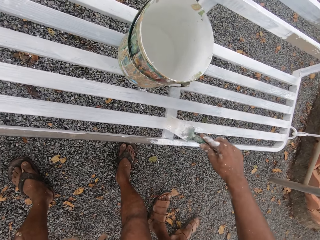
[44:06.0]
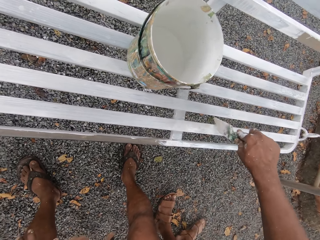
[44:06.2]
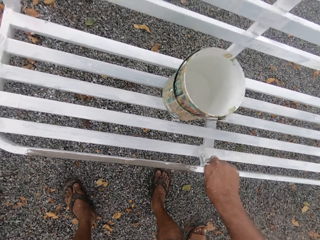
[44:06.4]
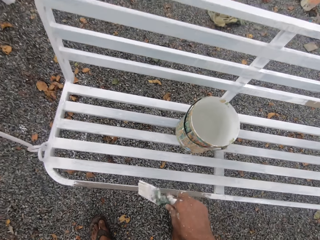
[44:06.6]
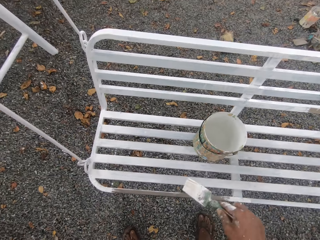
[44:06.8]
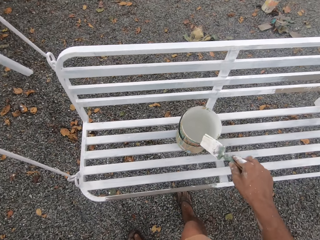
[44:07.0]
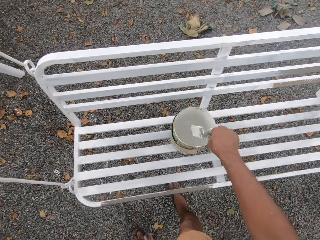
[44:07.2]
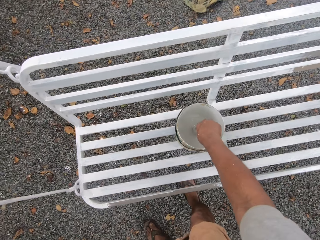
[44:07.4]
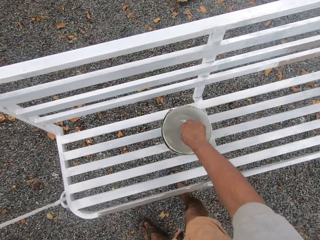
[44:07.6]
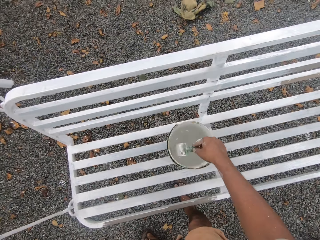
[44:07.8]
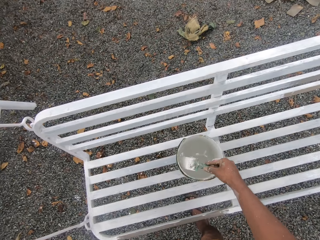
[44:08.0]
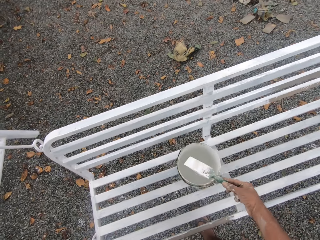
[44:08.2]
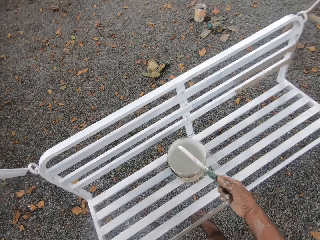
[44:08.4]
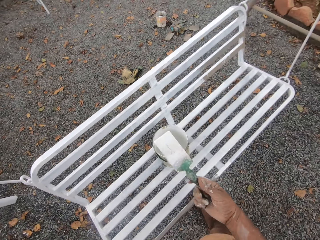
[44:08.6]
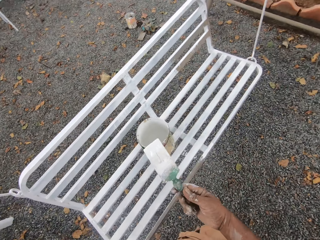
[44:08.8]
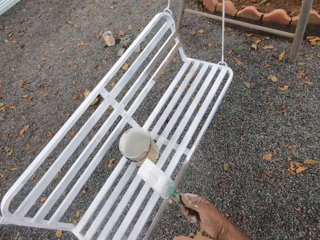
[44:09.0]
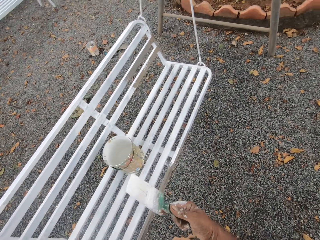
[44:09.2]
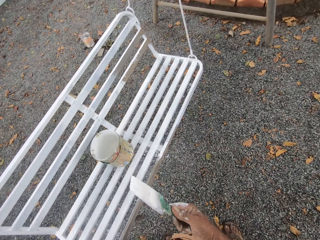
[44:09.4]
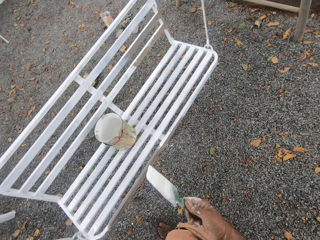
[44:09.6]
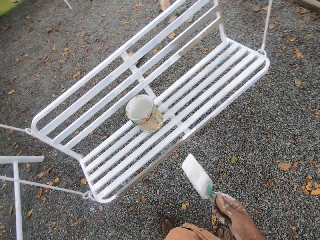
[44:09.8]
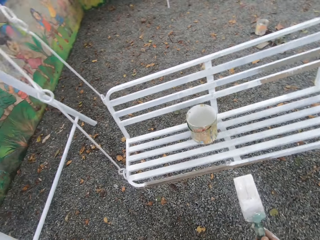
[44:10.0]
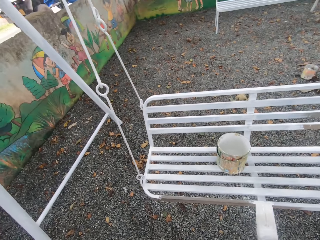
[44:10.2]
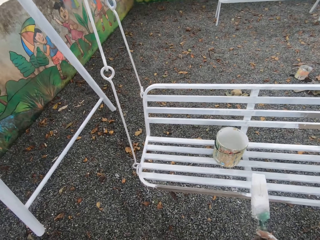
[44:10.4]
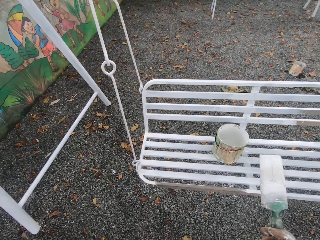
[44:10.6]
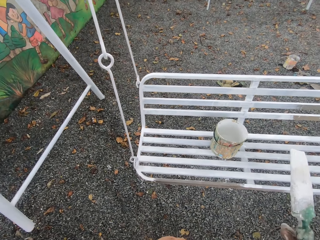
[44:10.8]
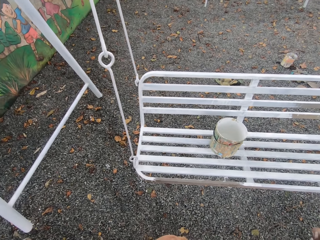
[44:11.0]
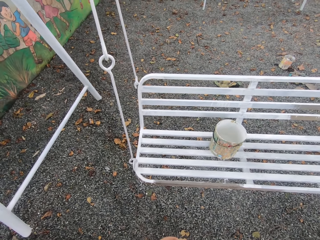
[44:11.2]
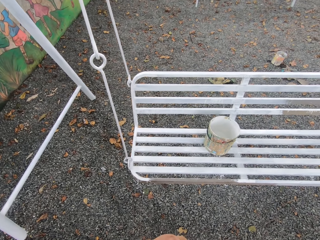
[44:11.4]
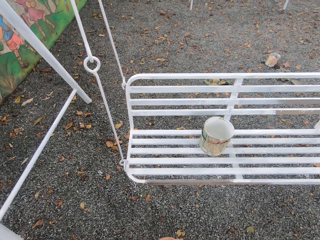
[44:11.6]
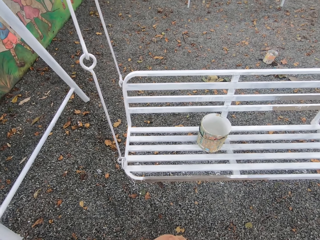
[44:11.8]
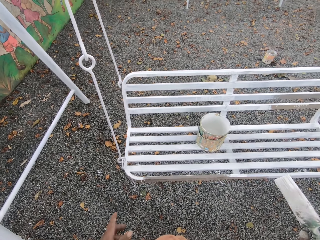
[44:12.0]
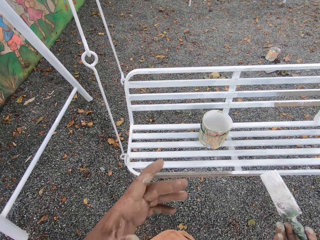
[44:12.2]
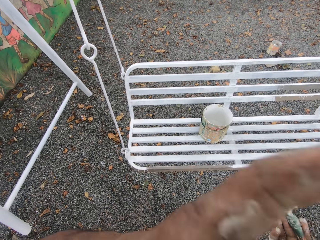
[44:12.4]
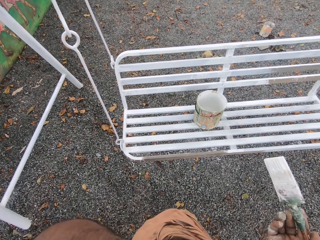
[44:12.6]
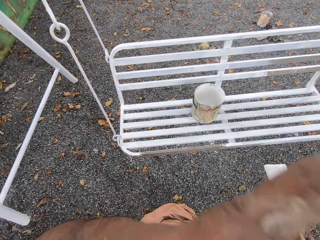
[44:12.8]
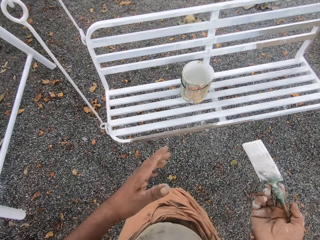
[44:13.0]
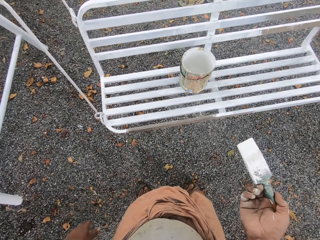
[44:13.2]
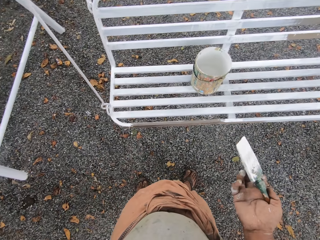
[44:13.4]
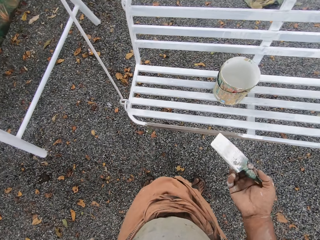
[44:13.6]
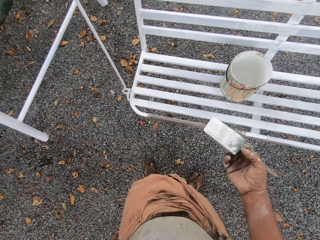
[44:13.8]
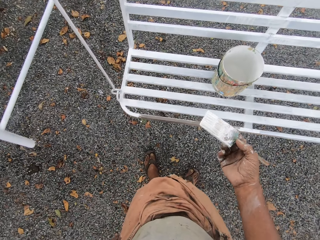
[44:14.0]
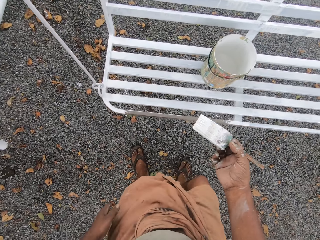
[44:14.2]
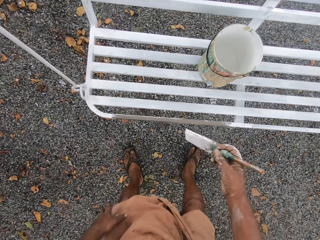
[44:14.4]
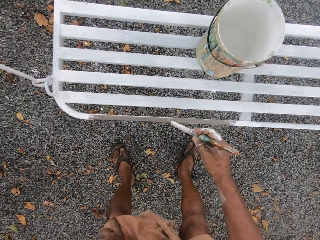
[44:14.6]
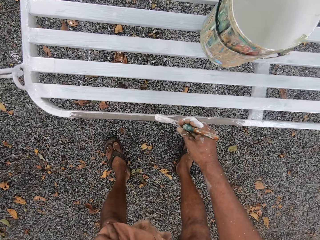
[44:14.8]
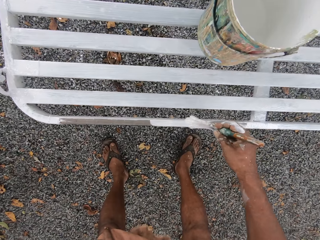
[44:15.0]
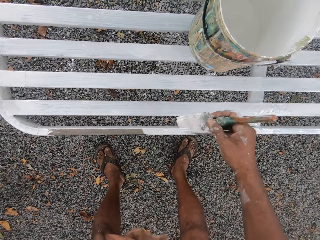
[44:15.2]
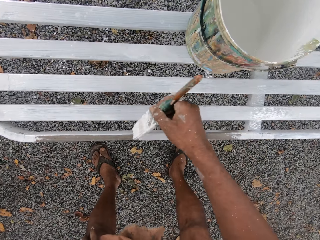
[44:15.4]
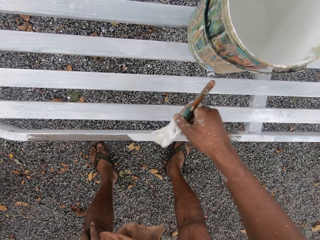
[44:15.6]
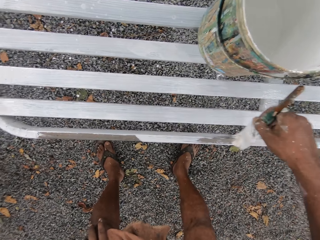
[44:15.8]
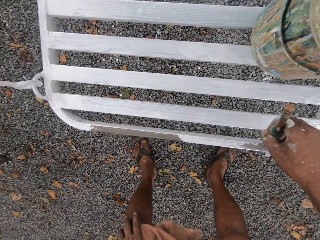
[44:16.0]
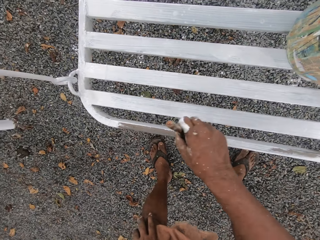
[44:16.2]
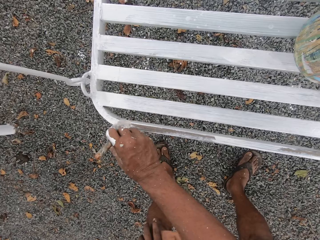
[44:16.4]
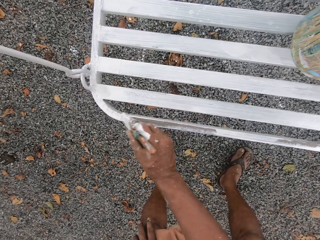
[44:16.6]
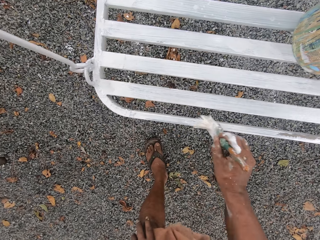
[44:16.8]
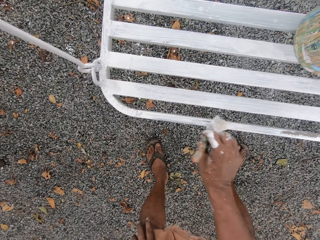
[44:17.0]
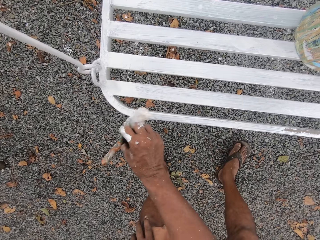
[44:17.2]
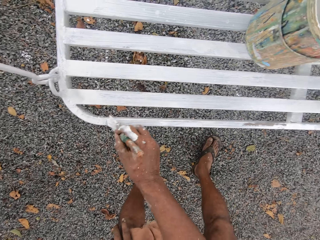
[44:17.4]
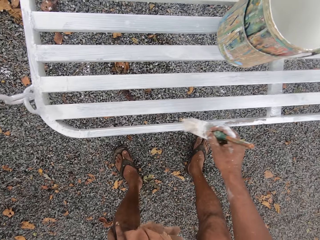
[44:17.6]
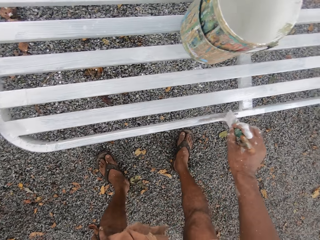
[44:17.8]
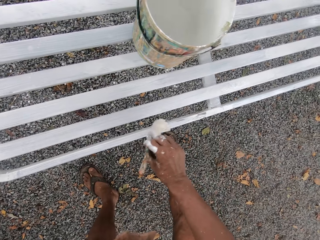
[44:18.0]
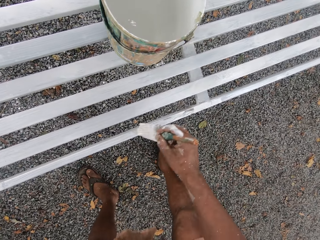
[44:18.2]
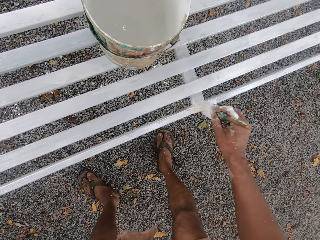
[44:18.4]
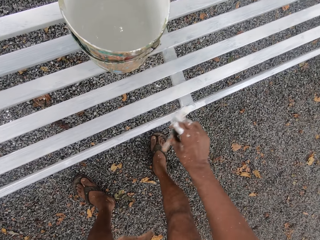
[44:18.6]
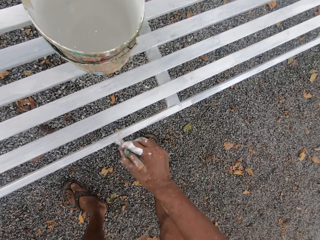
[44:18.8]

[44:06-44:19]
The camera wearer packs paint from the container on the swing seat with the brush in his right hand. He touches his face with his left hand. He paints the swing seat with the brush in his right hand.

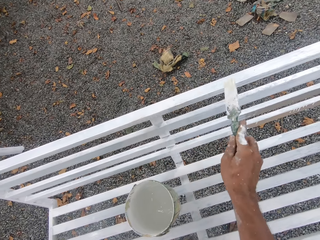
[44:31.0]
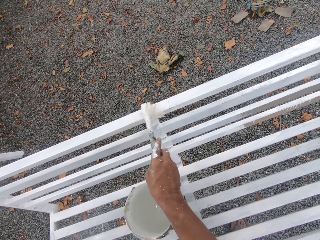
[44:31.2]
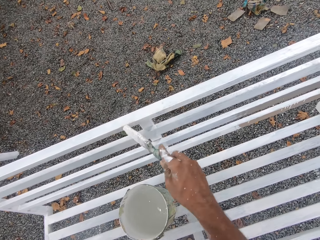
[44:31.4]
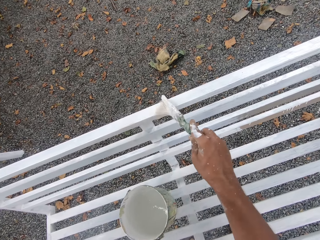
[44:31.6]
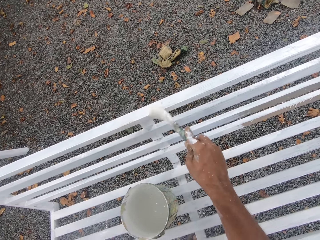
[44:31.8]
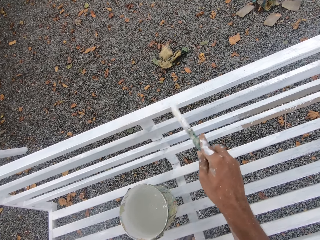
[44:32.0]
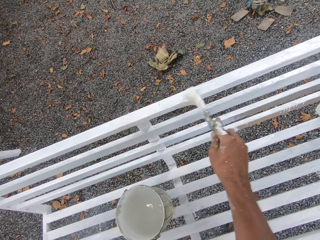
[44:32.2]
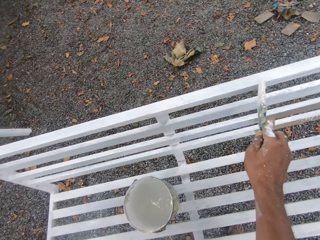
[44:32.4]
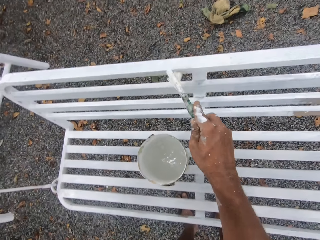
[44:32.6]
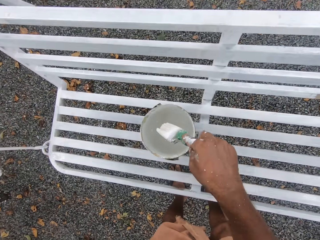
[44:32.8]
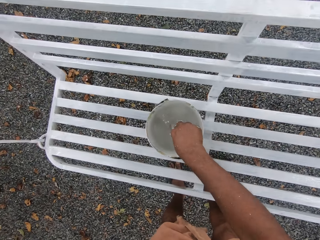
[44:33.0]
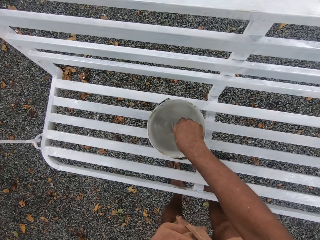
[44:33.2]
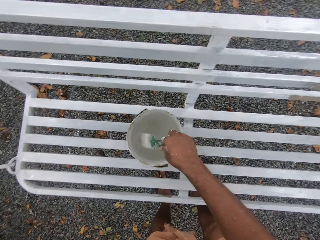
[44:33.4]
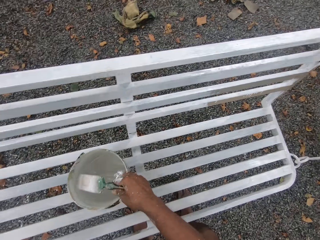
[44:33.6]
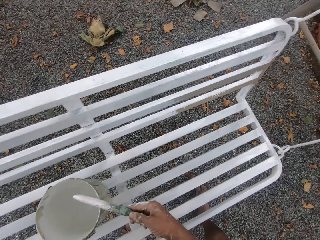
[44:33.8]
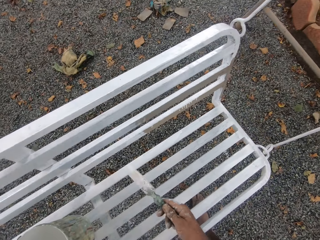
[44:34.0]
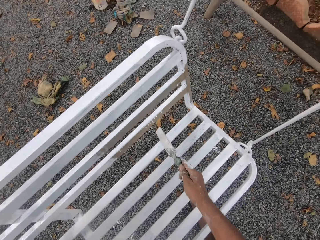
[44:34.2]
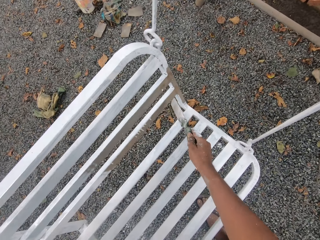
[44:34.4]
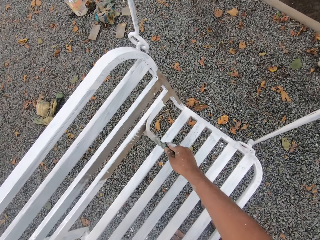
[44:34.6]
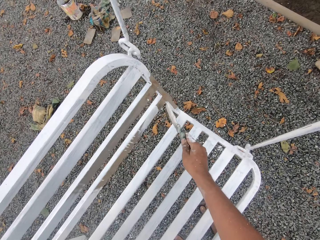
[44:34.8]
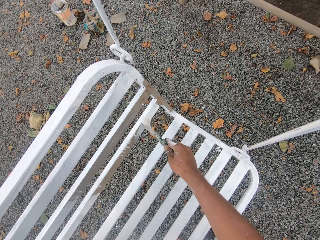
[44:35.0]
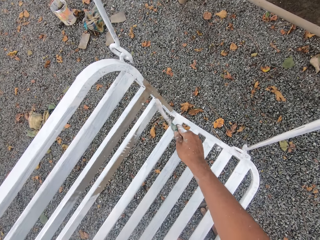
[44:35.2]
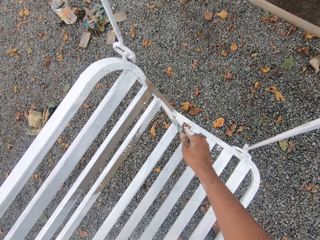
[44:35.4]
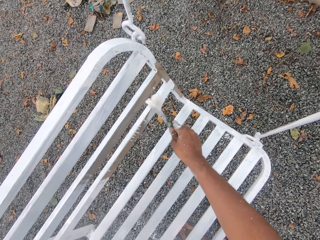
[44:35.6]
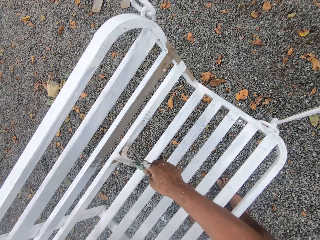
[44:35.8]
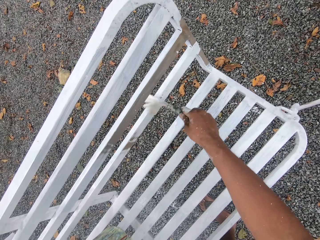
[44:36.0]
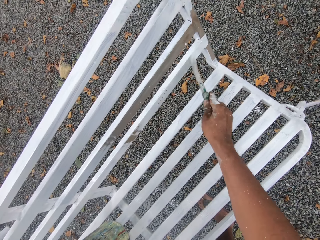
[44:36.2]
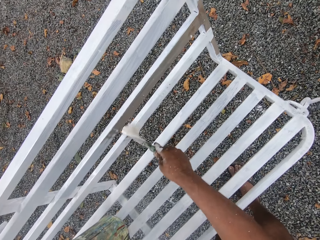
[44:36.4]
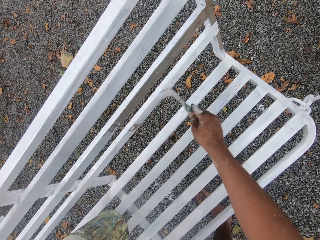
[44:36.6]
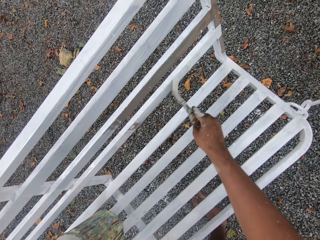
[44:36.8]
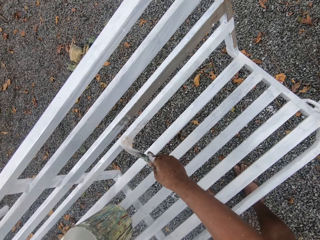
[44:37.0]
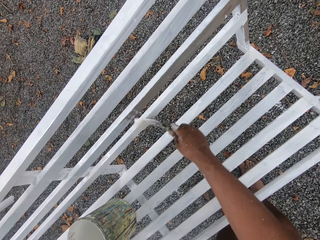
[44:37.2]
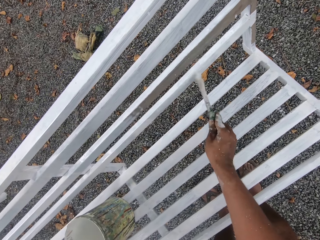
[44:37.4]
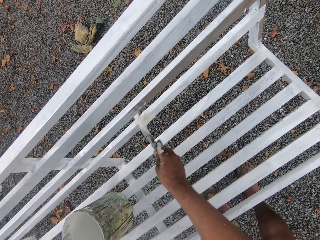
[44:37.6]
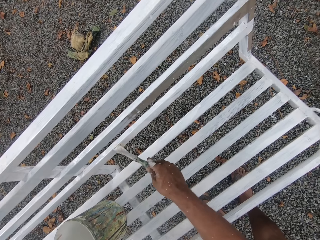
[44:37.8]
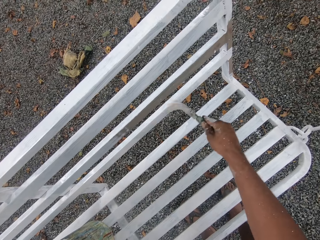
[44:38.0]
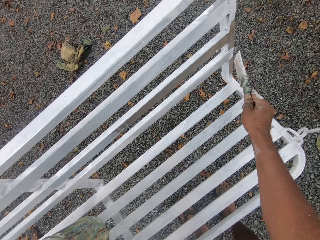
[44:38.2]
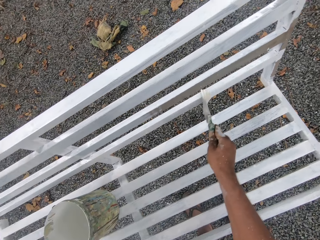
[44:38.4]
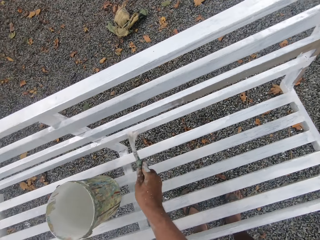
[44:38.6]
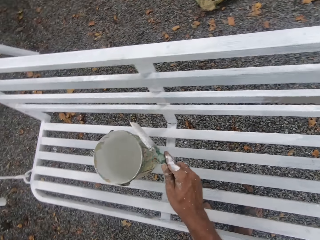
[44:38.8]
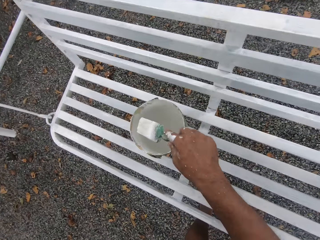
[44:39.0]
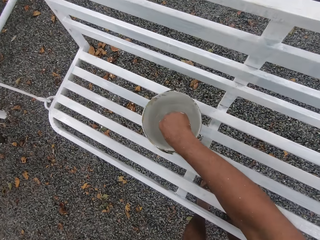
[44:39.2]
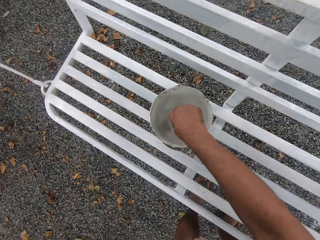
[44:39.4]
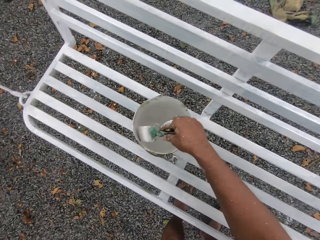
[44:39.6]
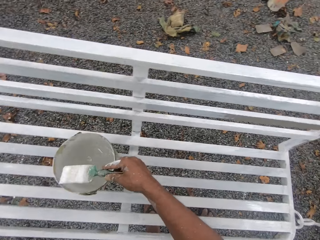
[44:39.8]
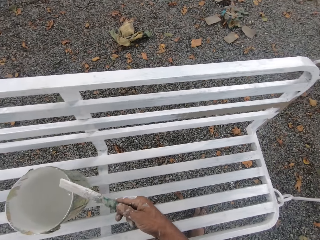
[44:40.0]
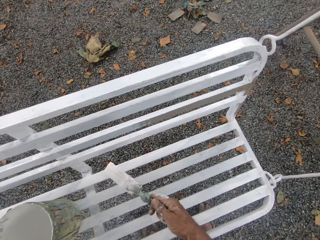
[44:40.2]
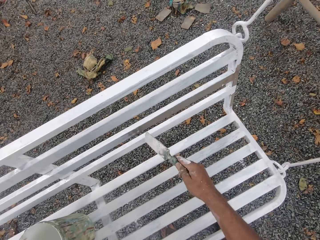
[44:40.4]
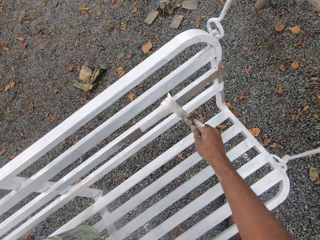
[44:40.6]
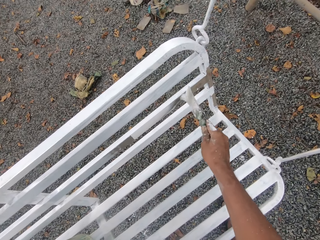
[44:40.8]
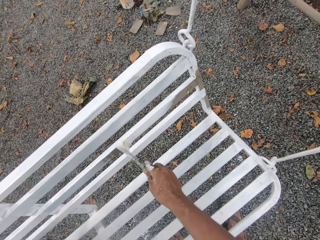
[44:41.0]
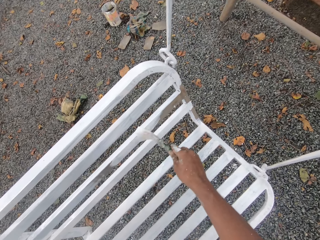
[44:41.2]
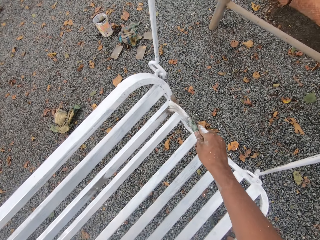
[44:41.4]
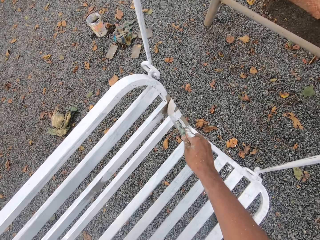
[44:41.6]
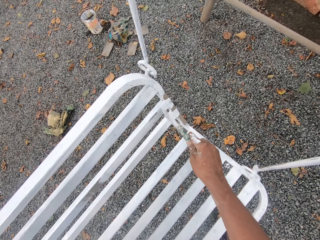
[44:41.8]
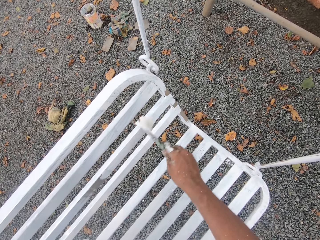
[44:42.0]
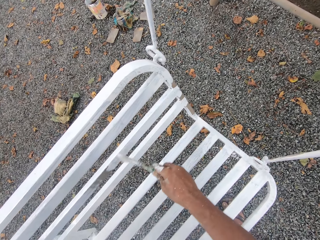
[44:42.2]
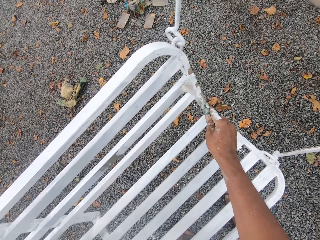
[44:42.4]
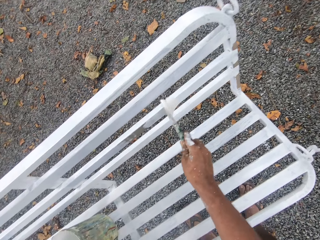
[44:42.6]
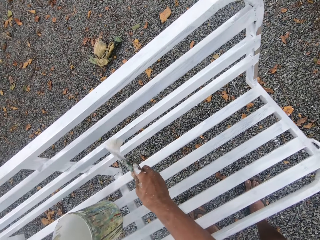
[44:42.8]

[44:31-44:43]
The camera wearer packs paint from the container on the swing seat with the brush in his right hand. He paints the swing seat with the brush in his right hand. He packs paint from the container on the swing seat with the brush in his right hand. He paints the swing seat with the brush in his right hand.
